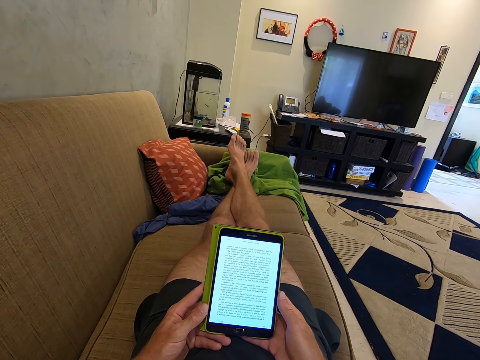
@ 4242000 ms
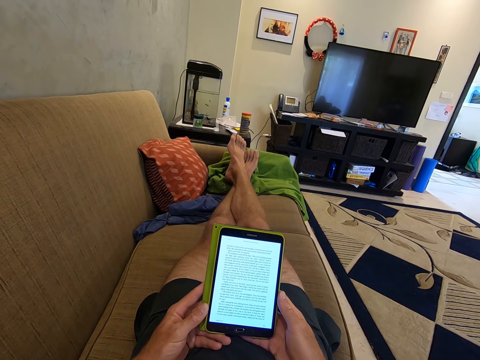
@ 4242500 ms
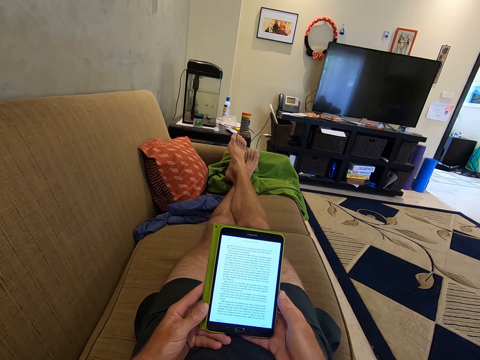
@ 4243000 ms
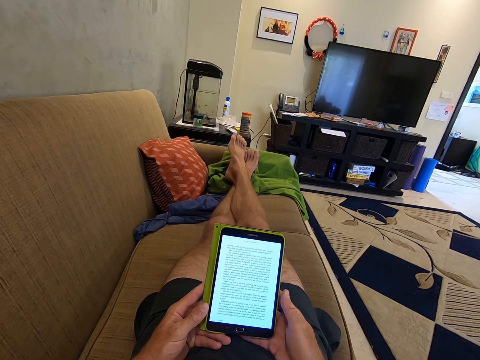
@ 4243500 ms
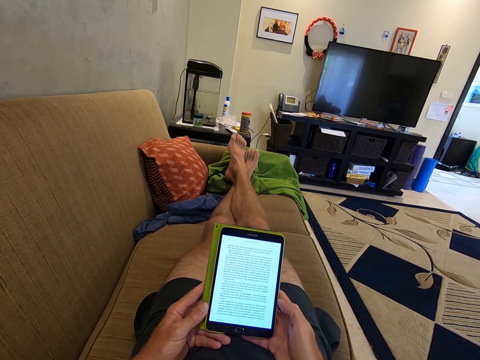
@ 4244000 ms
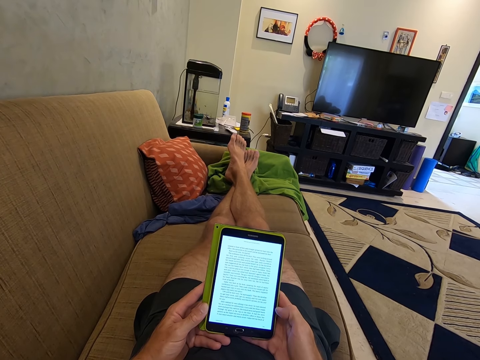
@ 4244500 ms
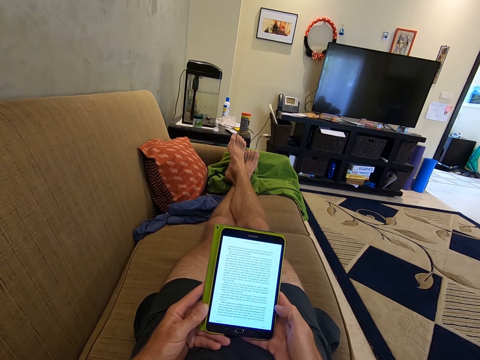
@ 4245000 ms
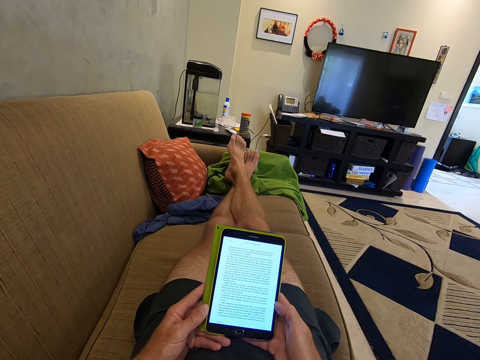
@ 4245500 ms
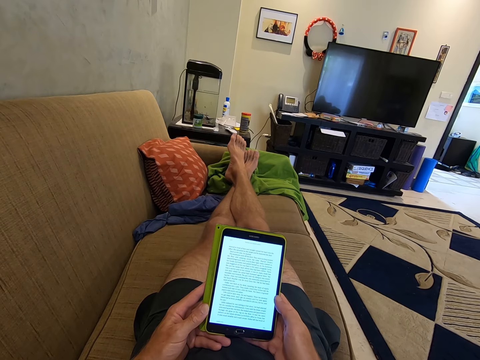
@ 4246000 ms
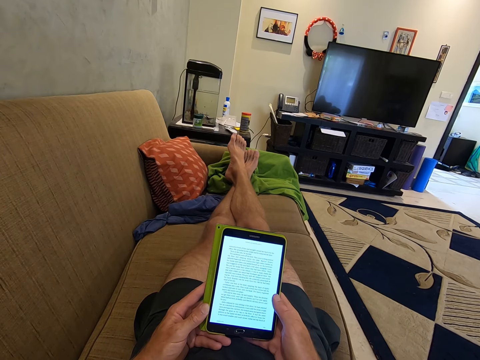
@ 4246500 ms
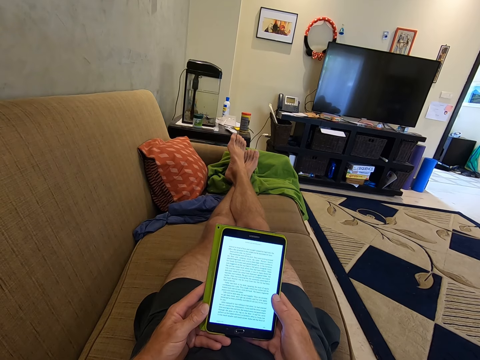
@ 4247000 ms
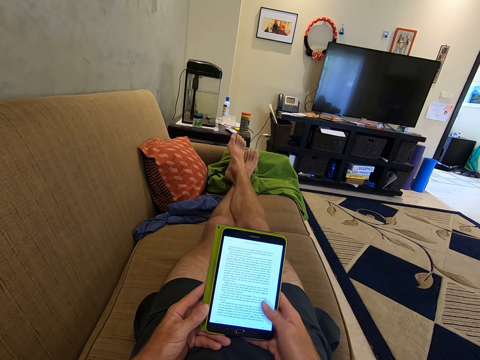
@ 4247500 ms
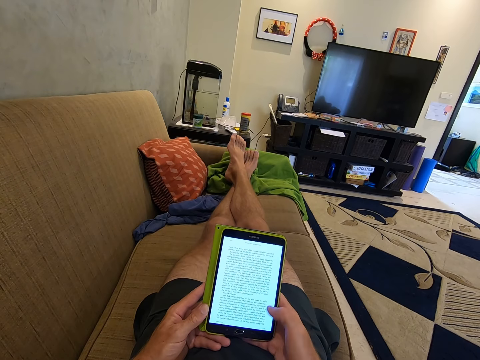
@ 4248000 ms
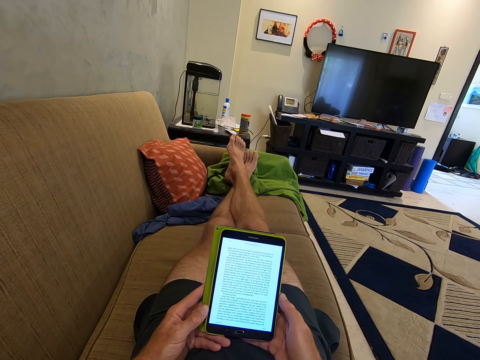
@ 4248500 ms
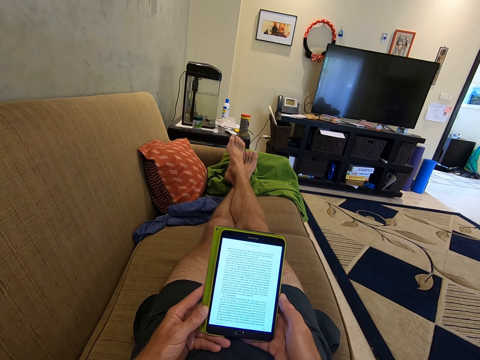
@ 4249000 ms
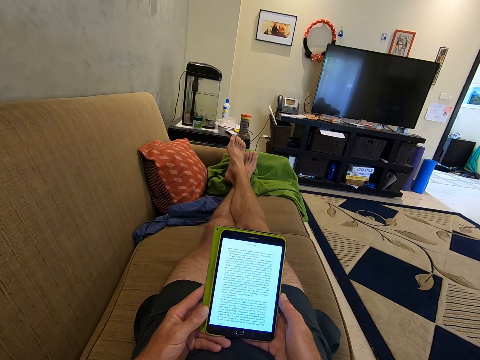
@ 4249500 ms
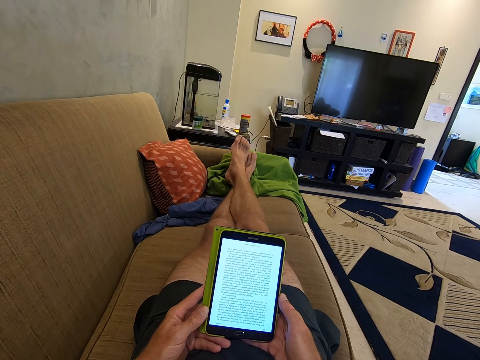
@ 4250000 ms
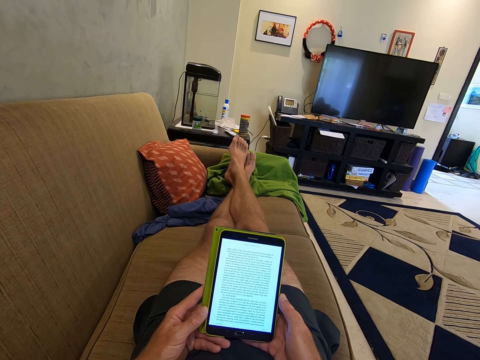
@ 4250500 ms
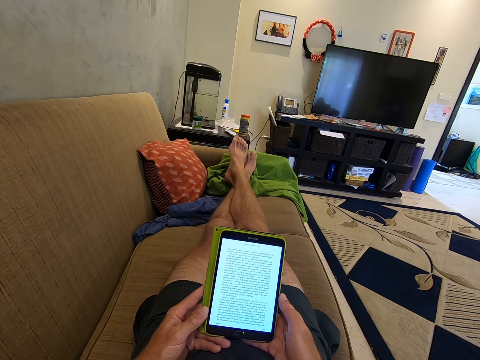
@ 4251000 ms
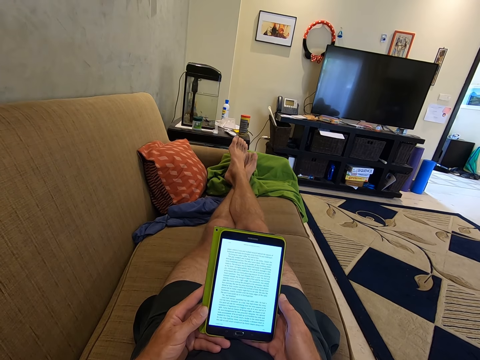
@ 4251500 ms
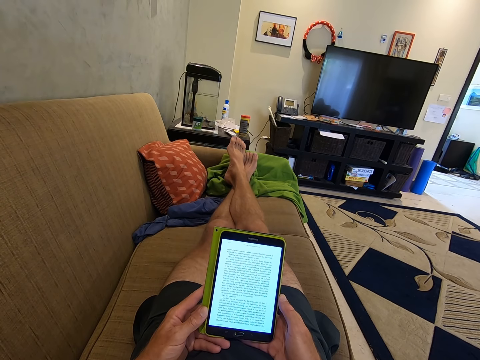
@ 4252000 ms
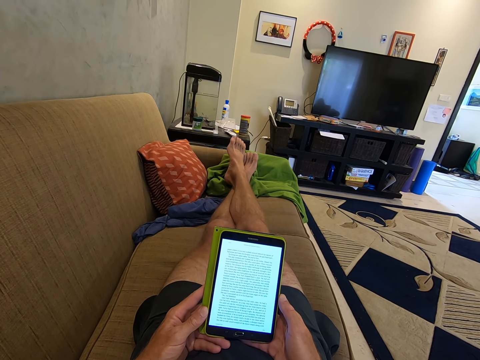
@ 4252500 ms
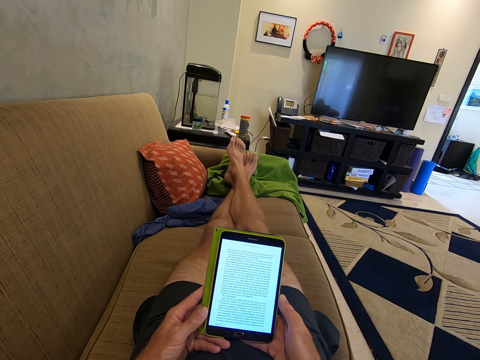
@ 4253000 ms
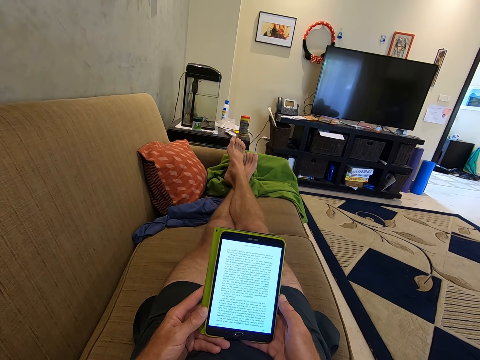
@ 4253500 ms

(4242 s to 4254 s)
The camera wearer moves the right thumb. They read notes on the phone, scroll the phone and touch the screen.

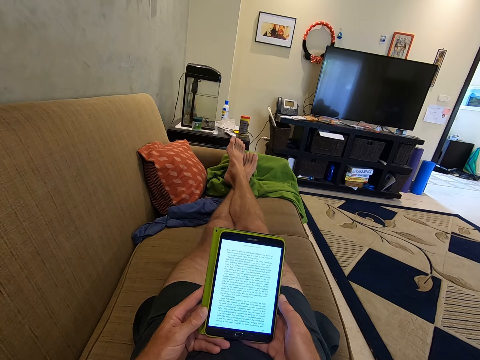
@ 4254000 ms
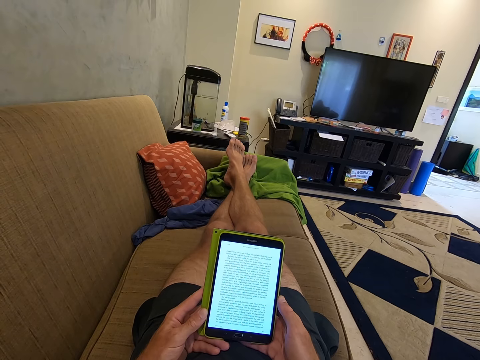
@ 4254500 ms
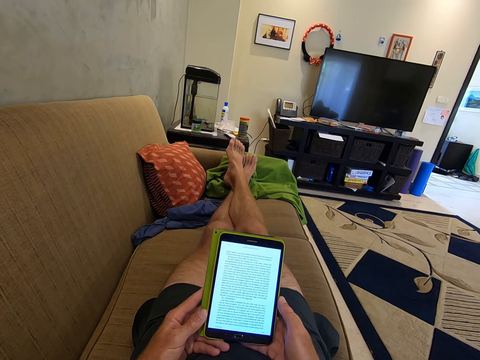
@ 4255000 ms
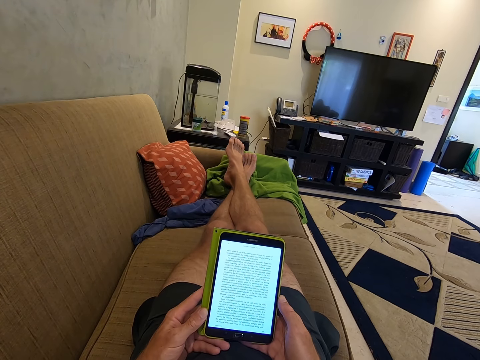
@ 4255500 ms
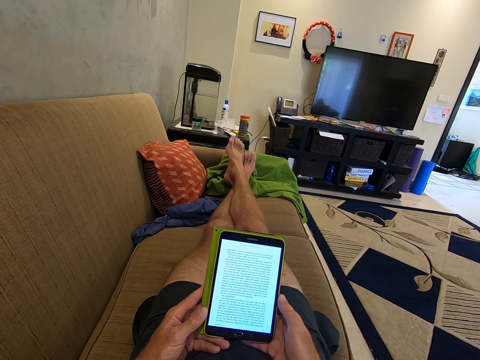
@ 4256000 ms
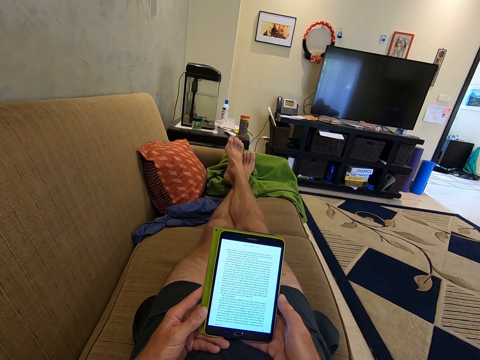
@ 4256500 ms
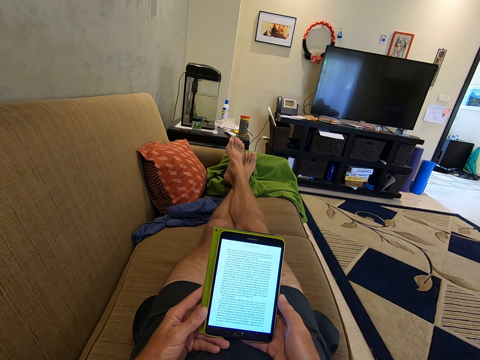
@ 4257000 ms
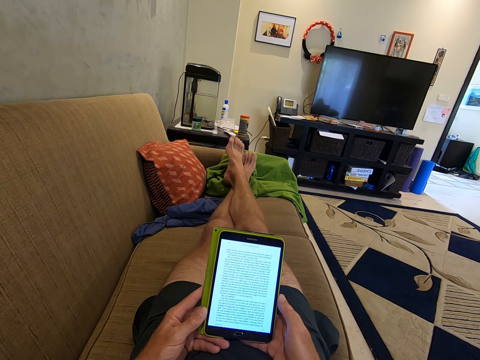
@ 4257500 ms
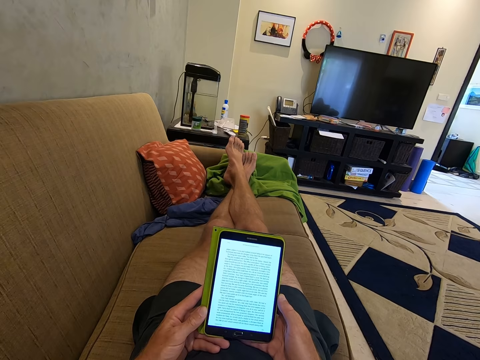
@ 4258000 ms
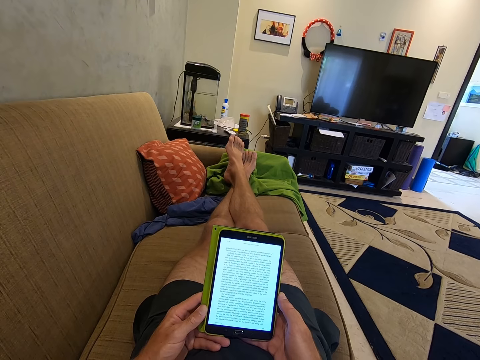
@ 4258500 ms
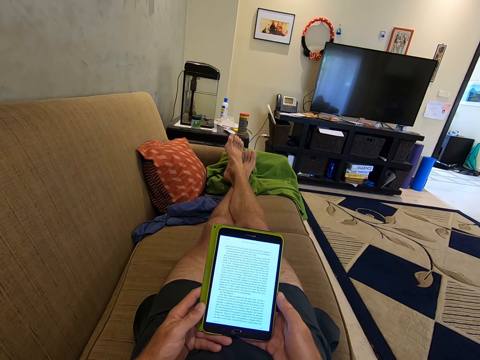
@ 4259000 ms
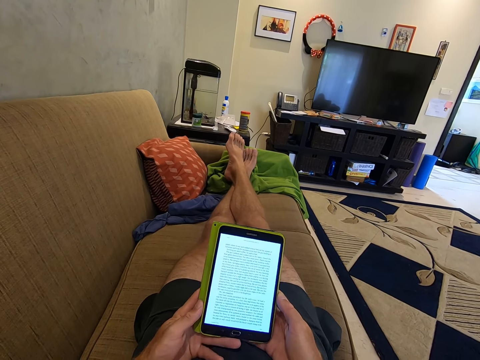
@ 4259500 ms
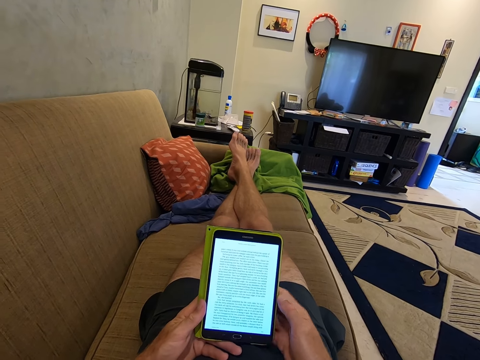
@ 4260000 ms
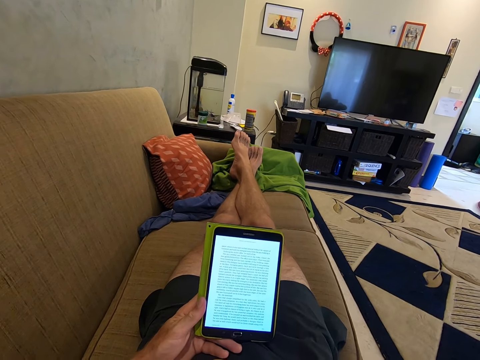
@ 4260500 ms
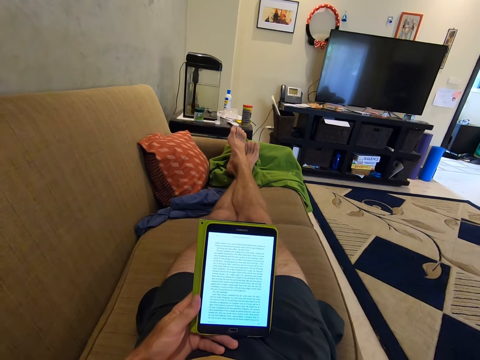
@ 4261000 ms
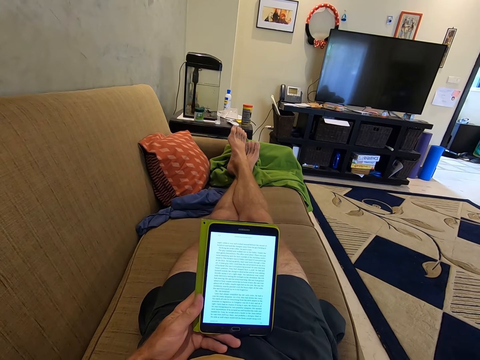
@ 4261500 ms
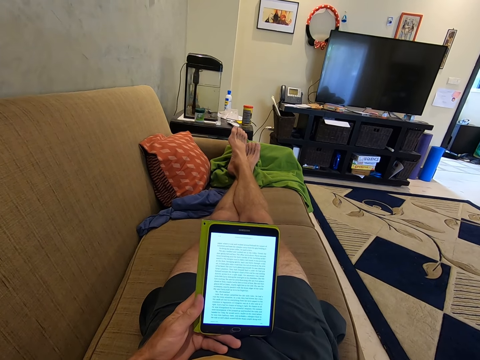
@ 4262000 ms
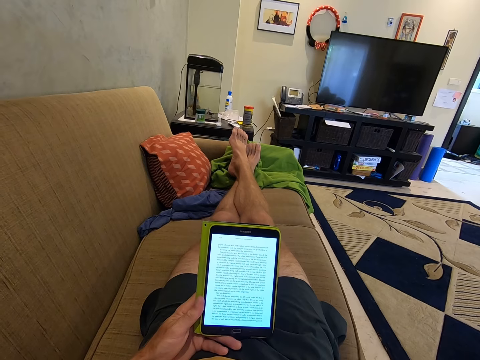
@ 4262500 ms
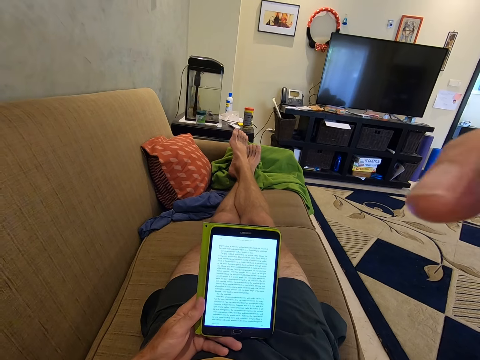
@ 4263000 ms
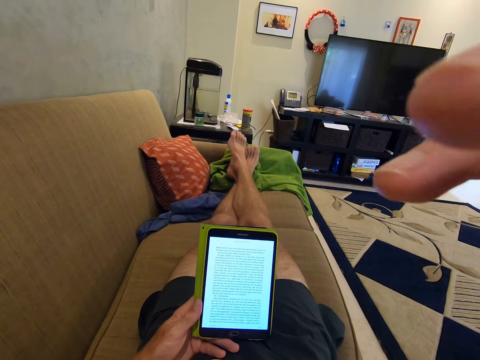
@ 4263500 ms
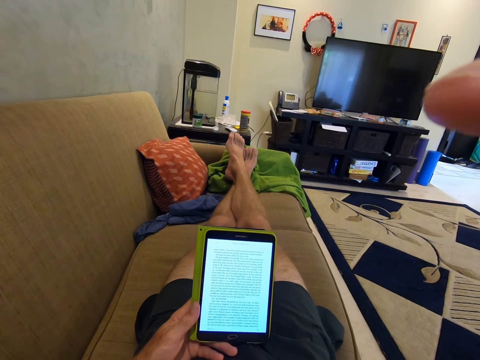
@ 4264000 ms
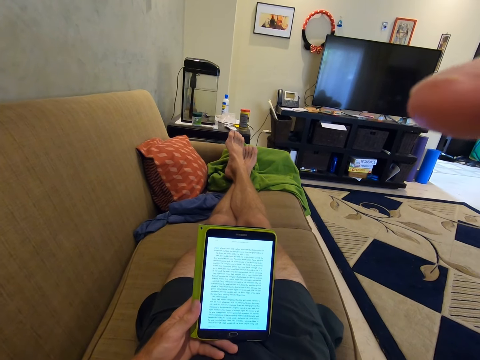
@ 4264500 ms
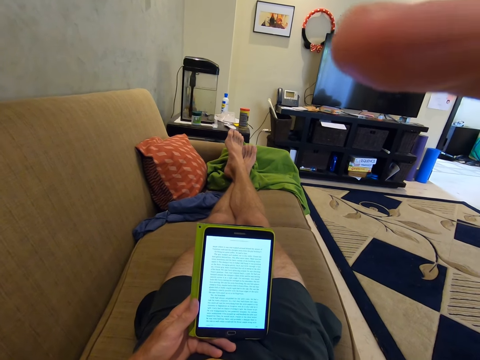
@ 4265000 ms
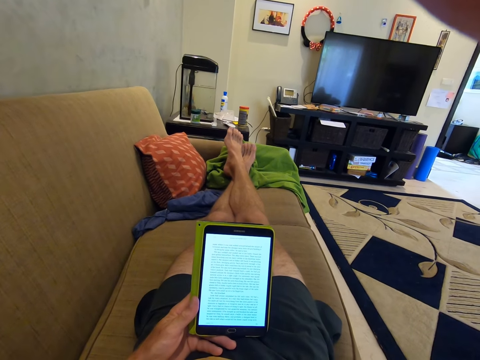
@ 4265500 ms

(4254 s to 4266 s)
The camera wearer adjusts the phone. They read notes on the phone and lift the right hand. They hold the phone with the left hand. They adjust the camera. They move the right hand.
